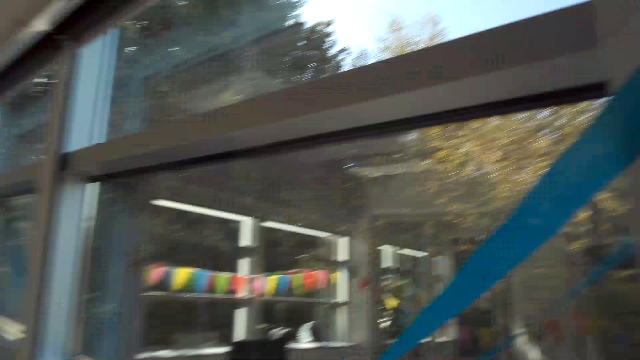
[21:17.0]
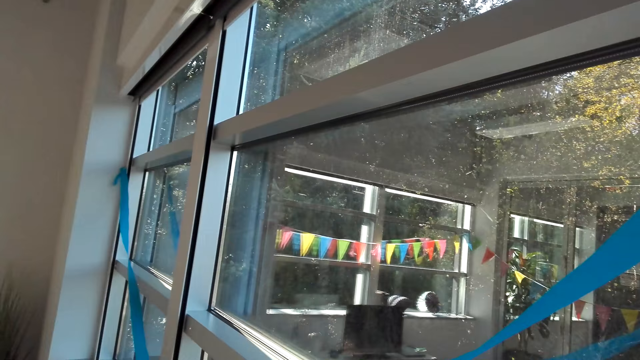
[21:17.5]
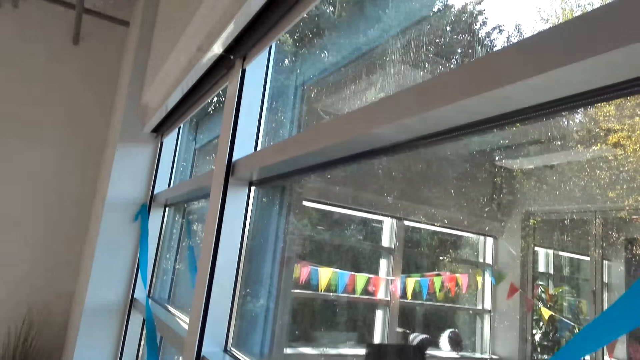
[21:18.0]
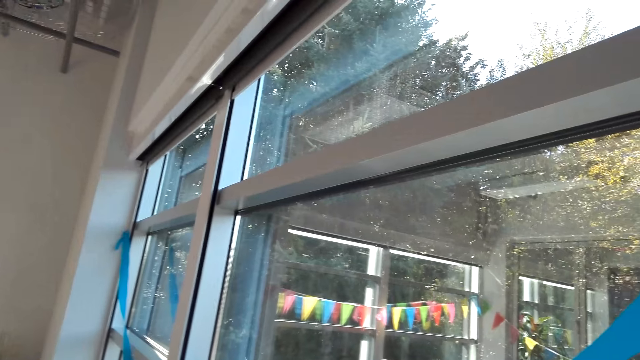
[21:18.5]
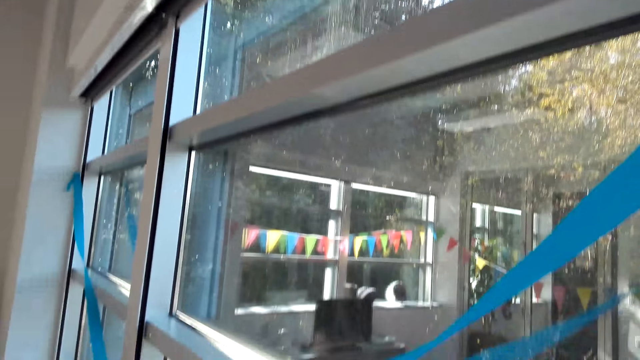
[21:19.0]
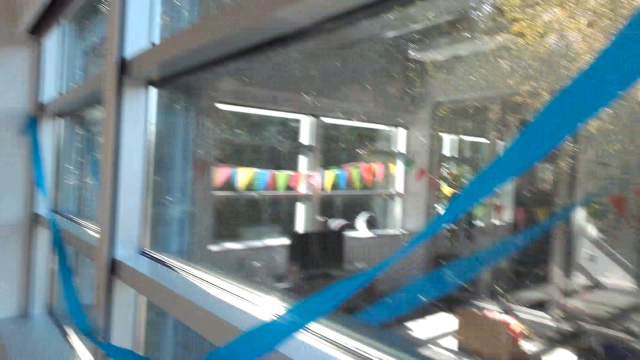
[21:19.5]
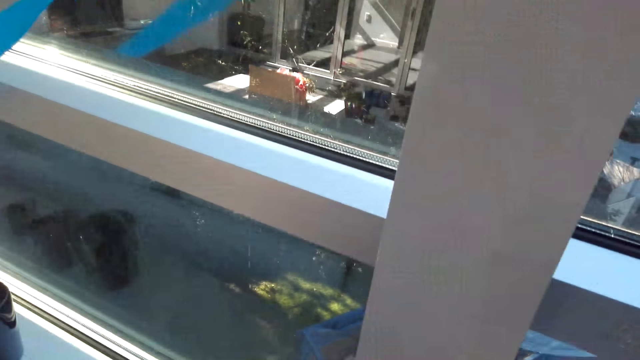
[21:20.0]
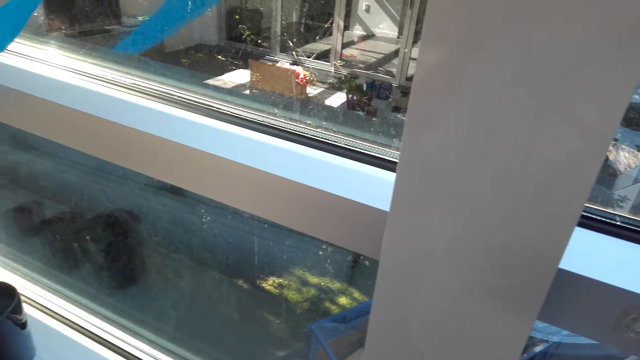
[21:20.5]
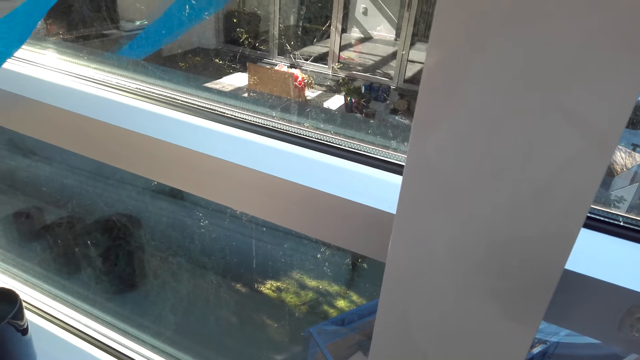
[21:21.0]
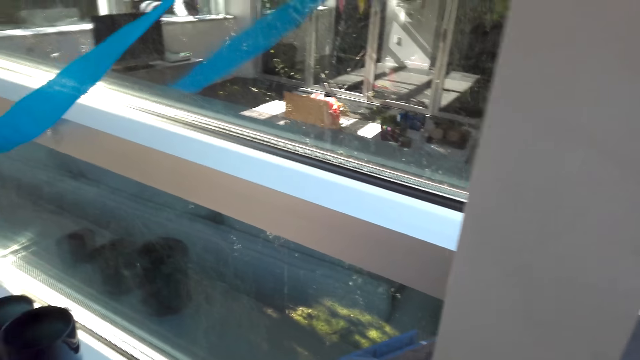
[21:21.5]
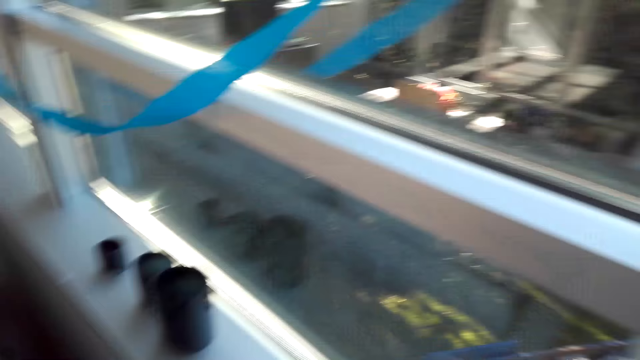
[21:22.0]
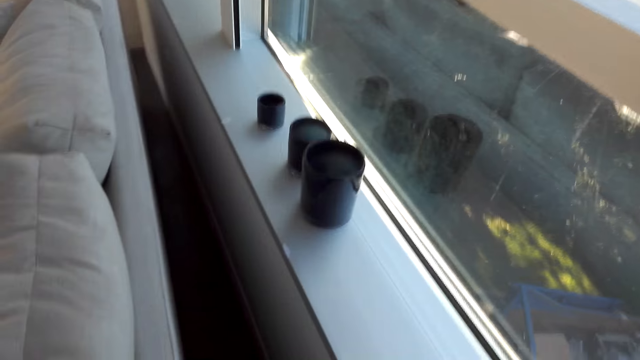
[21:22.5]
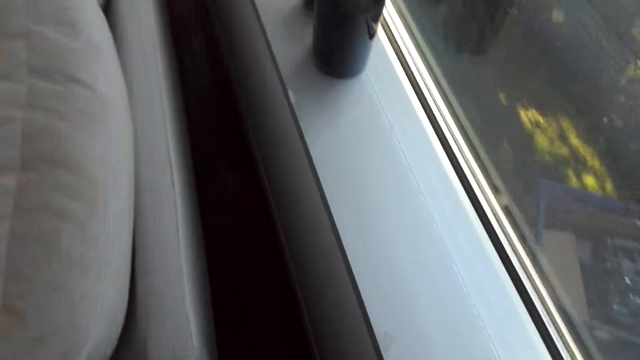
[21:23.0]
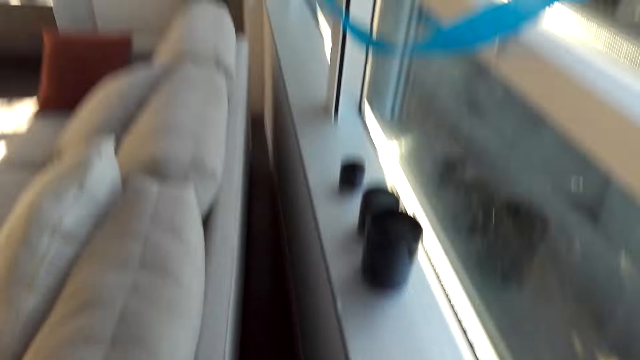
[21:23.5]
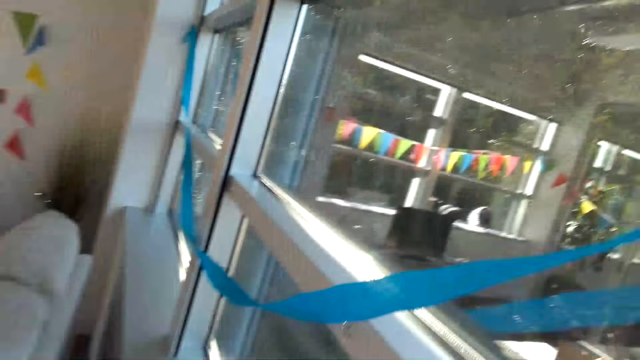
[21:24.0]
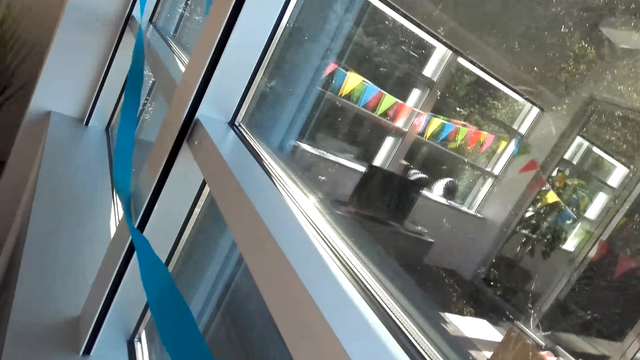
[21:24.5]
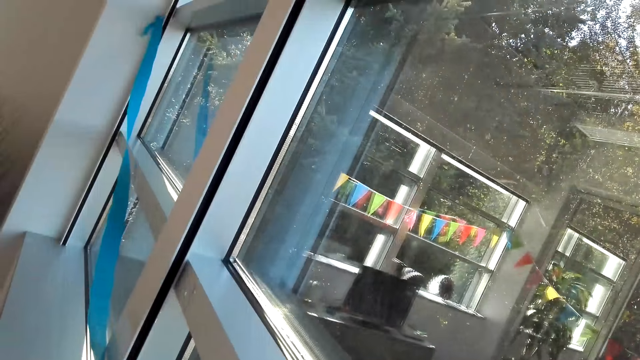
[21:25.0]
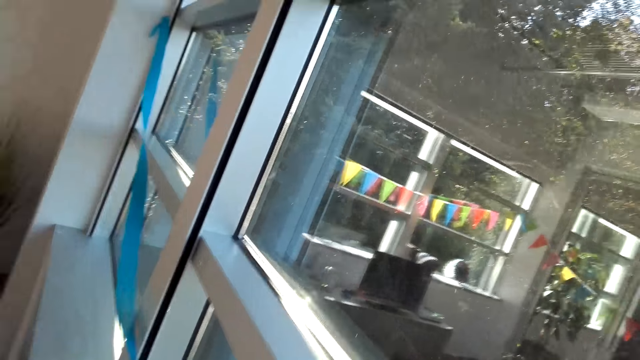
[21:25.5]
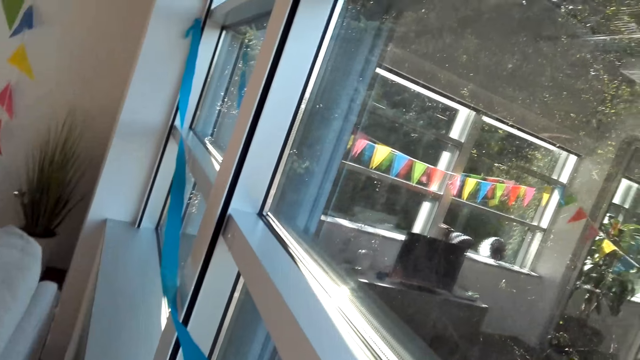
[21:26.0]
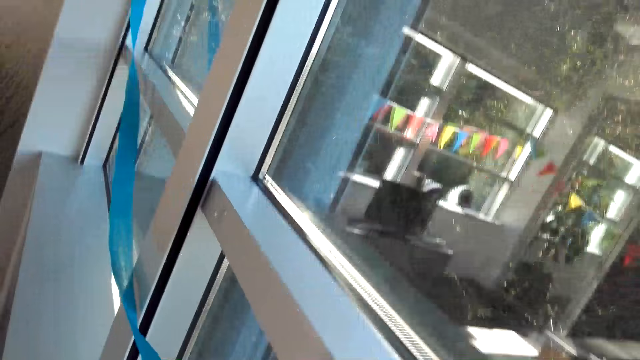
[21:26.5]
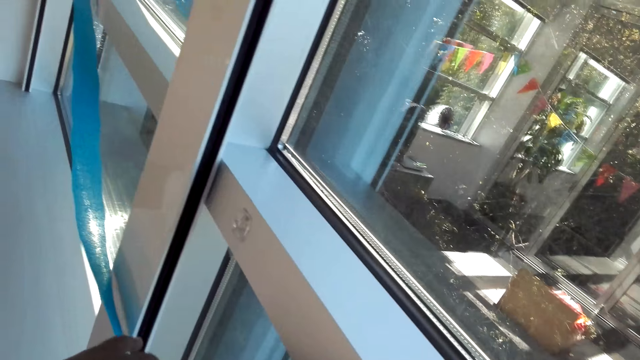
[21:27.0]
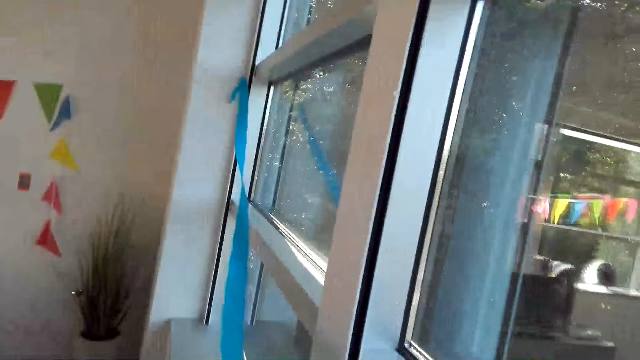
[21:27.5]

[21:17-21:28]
The camera wearer walks around the room.

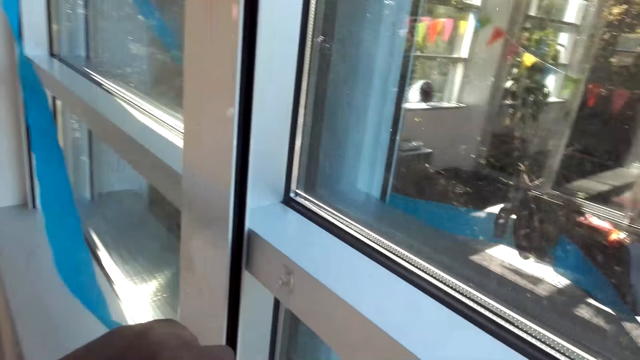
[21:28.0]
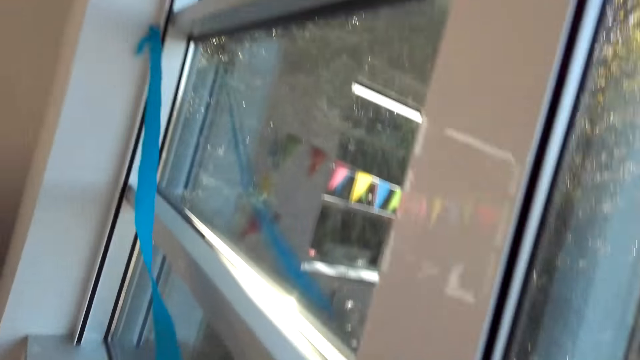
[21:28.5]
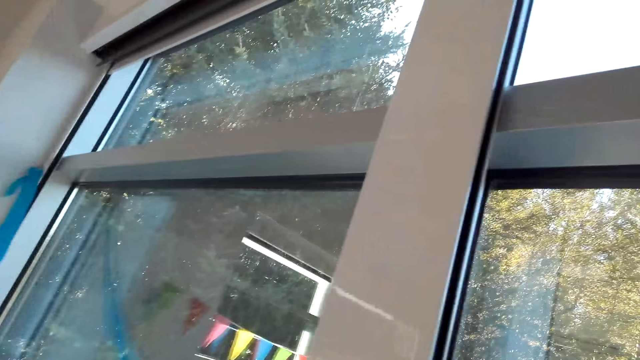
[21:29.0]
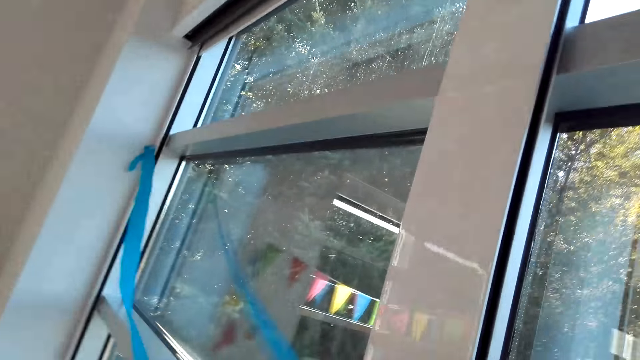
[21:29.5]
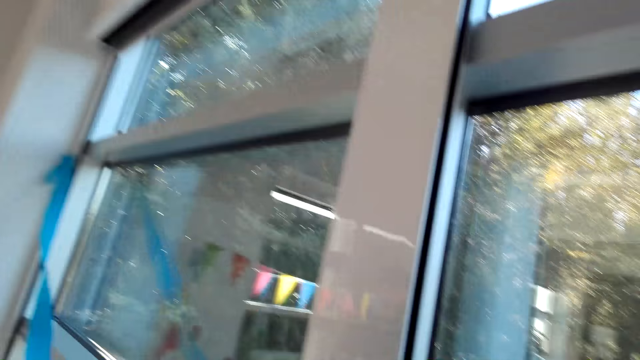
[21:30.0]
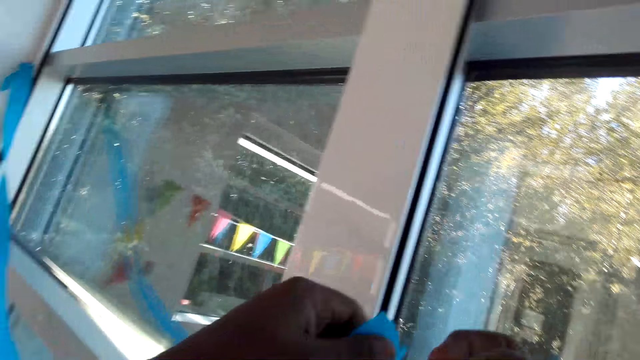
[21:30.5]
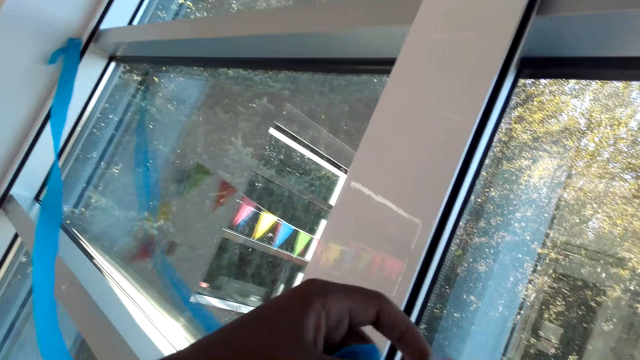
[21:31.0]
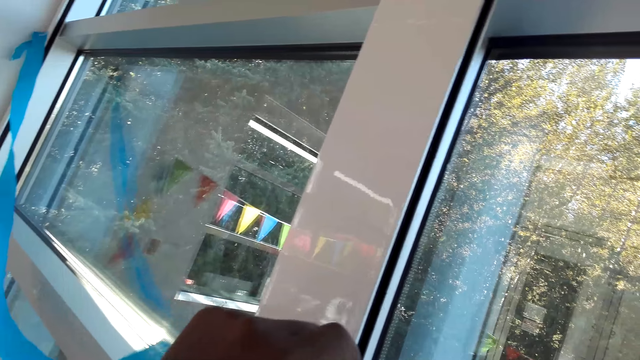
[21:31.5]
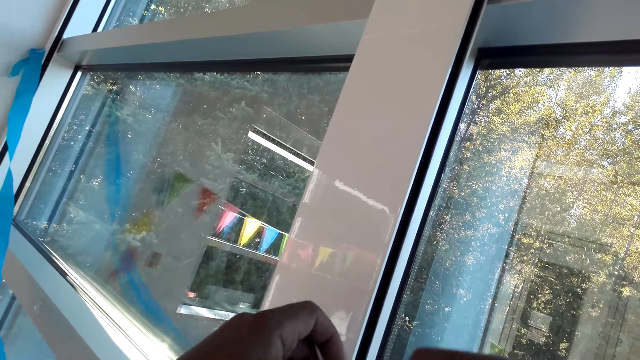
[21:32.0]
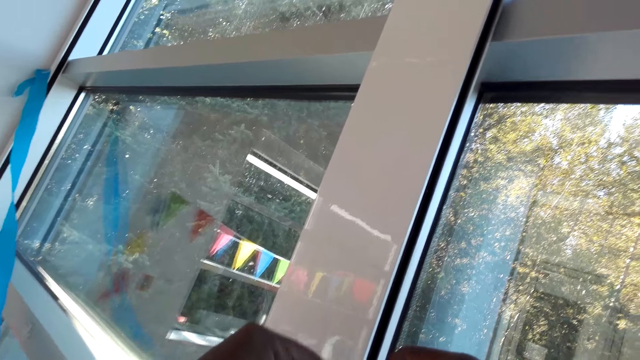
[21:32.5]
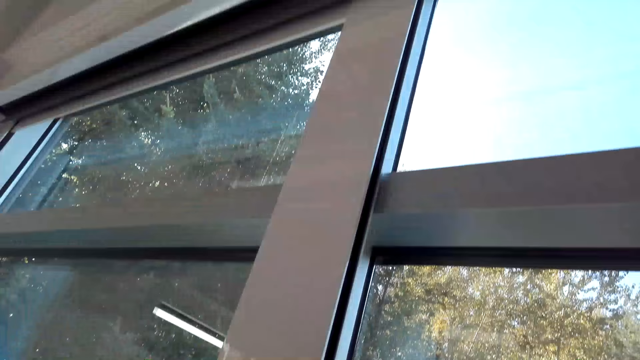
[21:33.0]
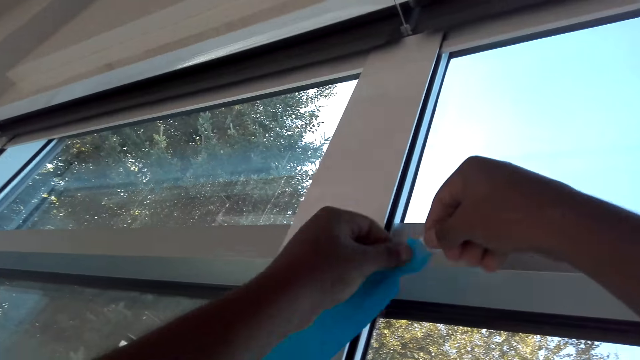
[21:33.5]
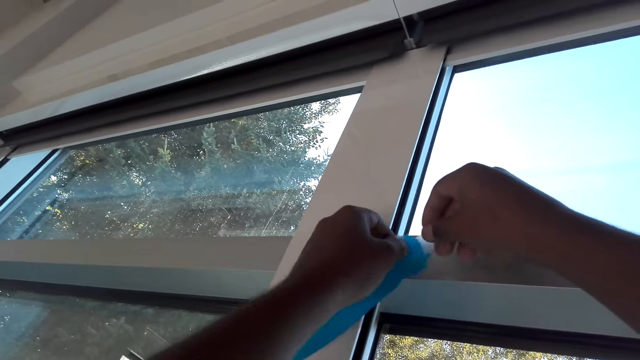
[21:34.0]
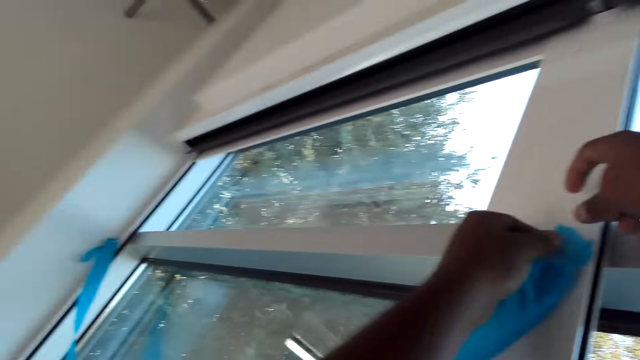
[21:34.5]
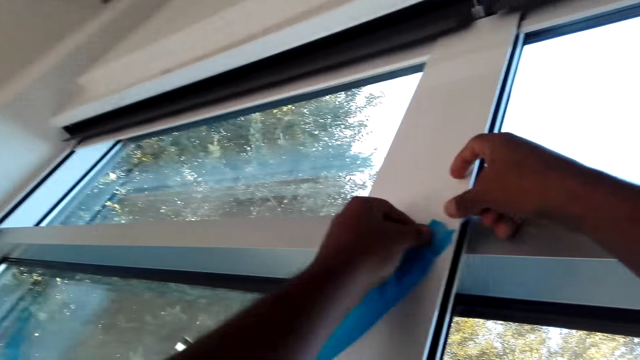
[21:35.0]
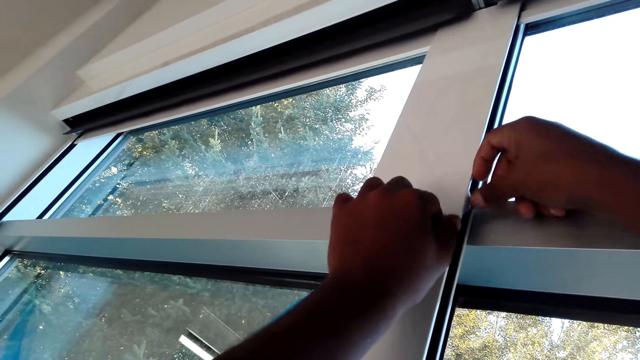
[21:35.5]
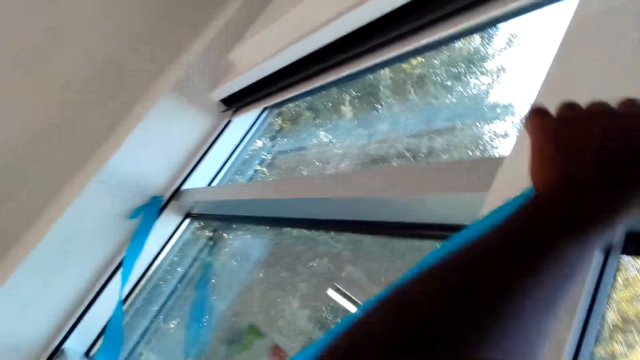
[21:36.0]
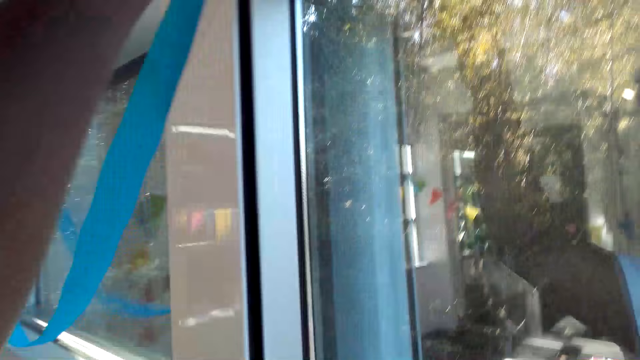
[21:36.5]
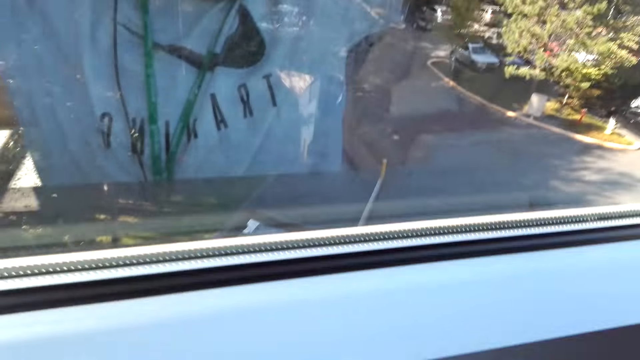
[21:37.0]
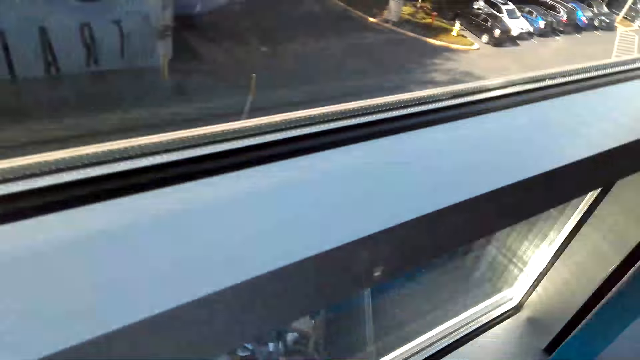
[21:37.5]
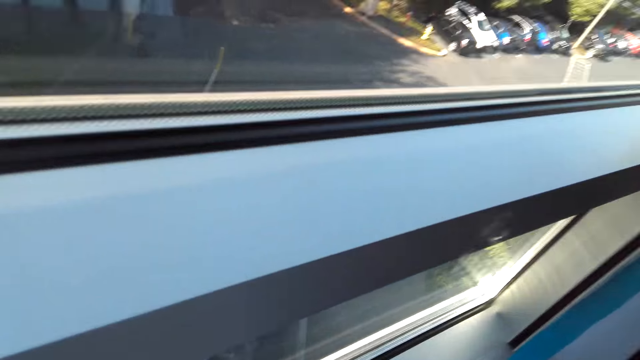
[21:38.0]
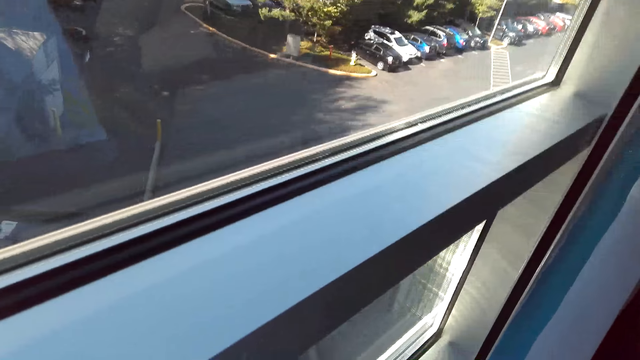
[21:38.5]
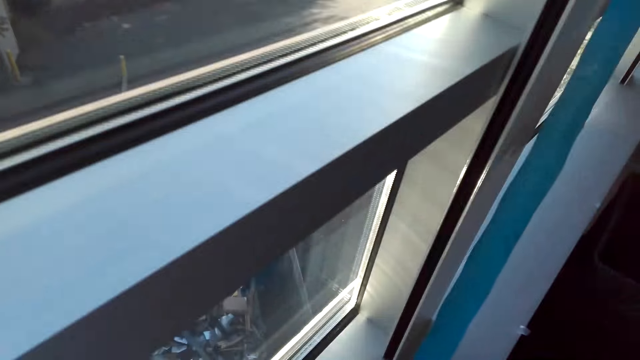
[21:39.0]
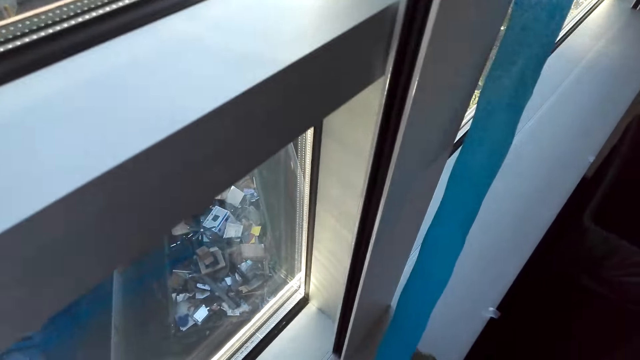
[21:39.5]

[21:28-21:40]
The camera wearer holds a cloth décor with his hand. He touches the paper craft and puts the paper craft on the window frame. He attaches a seal tape on the window frame.
